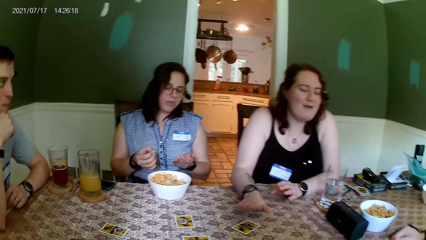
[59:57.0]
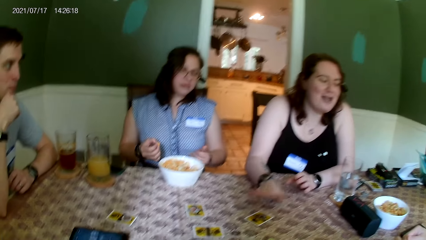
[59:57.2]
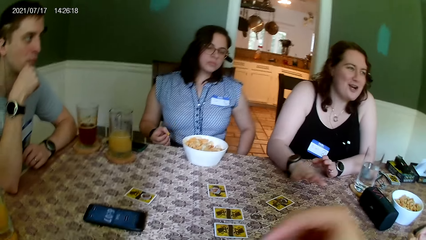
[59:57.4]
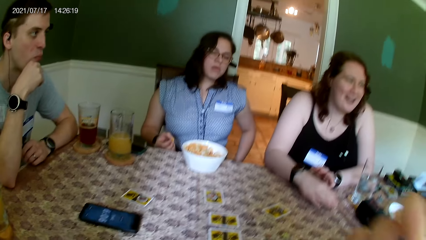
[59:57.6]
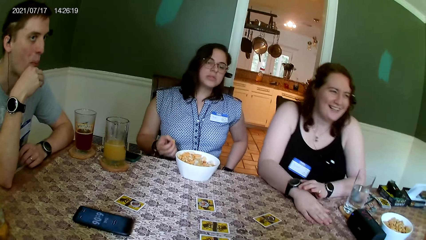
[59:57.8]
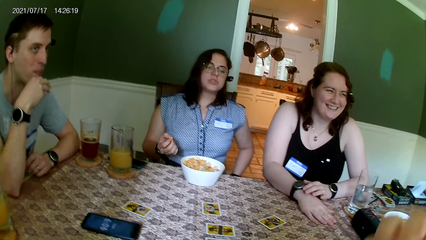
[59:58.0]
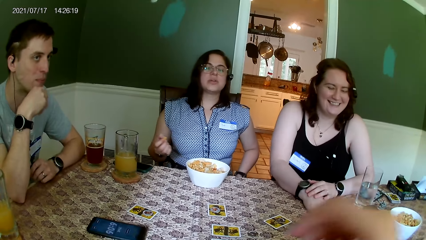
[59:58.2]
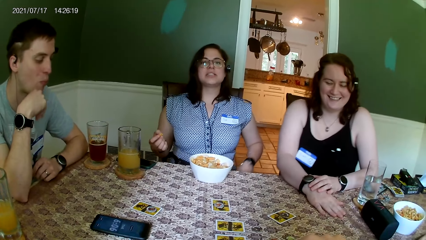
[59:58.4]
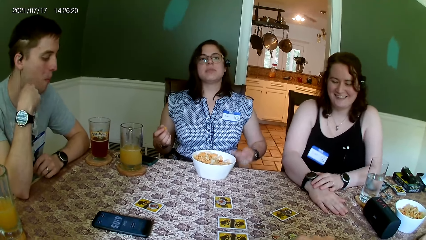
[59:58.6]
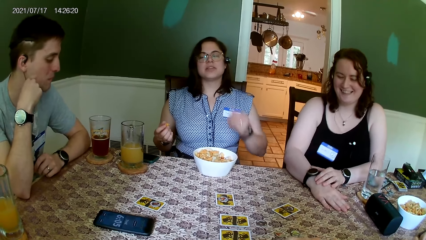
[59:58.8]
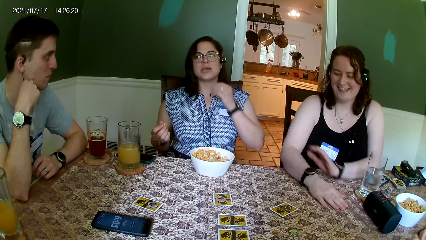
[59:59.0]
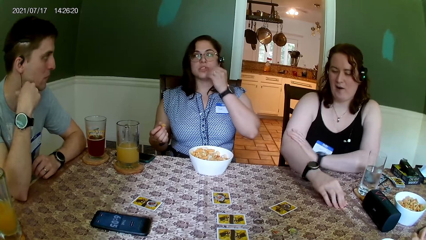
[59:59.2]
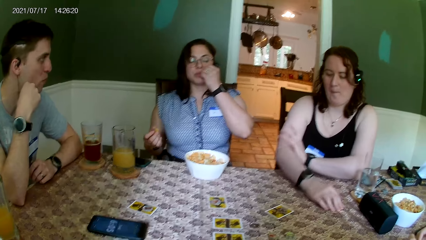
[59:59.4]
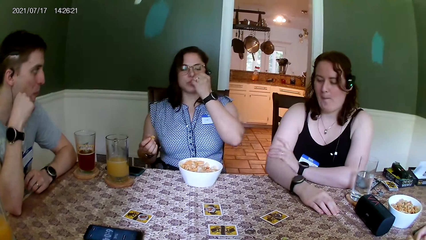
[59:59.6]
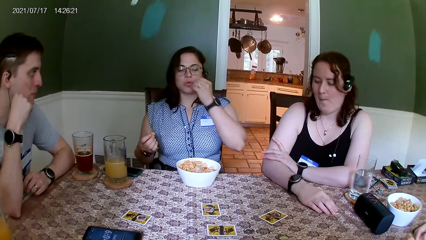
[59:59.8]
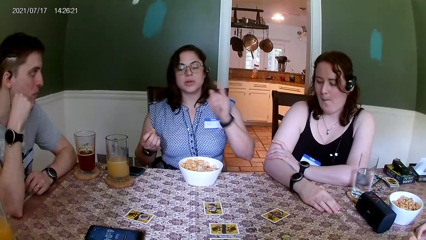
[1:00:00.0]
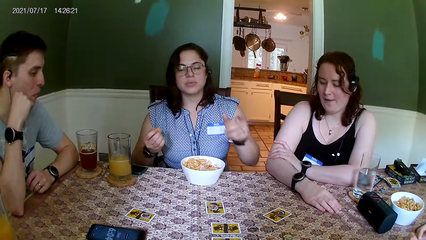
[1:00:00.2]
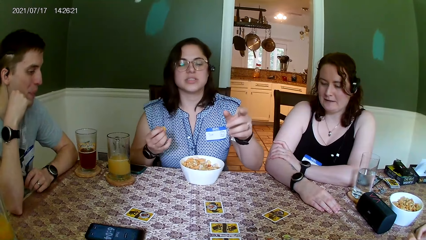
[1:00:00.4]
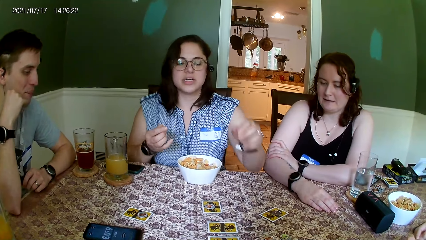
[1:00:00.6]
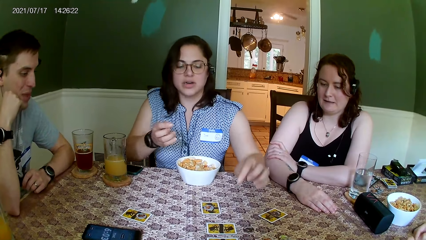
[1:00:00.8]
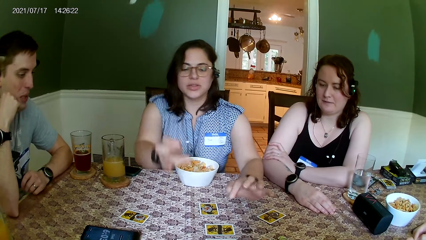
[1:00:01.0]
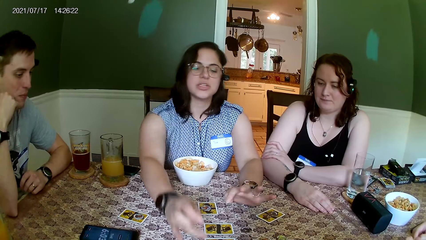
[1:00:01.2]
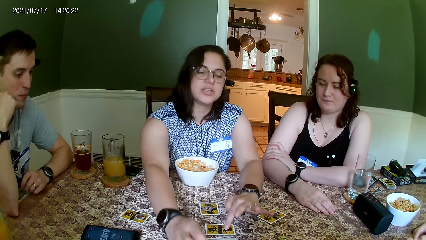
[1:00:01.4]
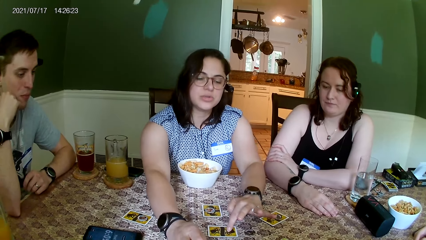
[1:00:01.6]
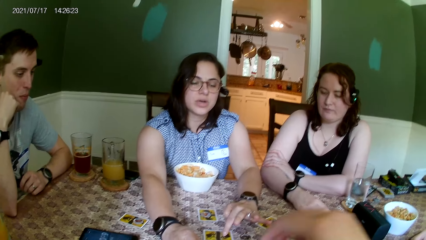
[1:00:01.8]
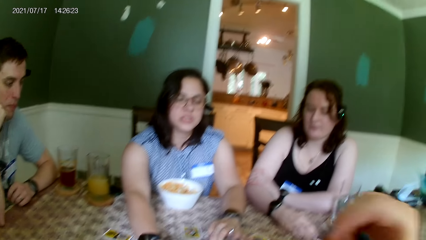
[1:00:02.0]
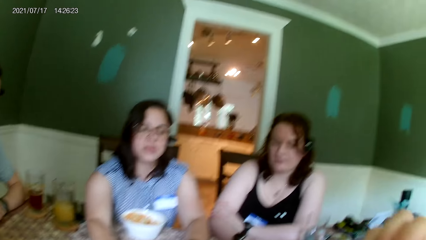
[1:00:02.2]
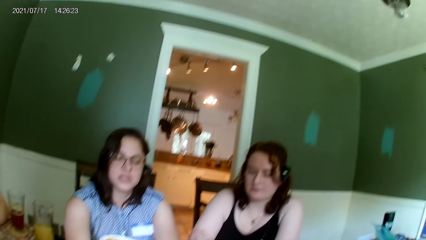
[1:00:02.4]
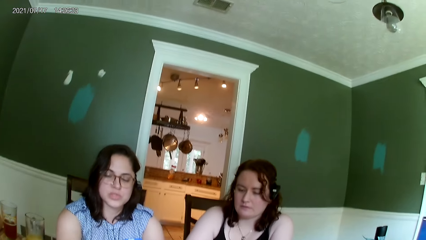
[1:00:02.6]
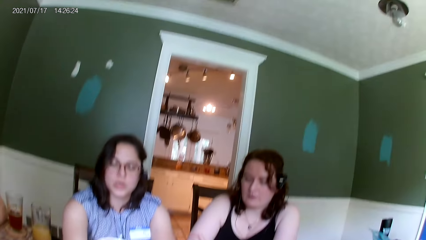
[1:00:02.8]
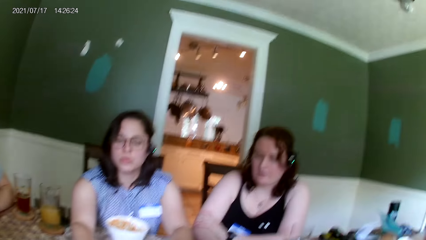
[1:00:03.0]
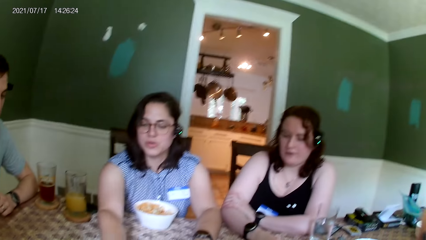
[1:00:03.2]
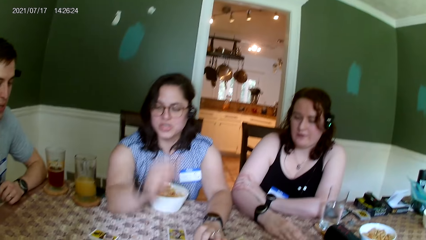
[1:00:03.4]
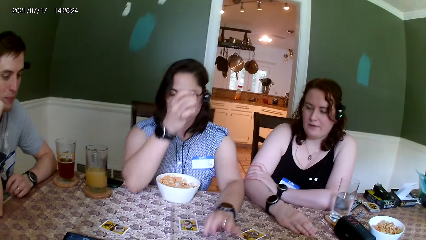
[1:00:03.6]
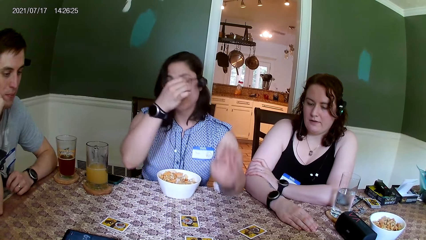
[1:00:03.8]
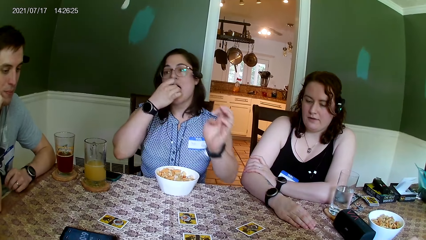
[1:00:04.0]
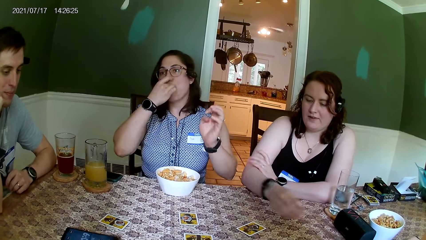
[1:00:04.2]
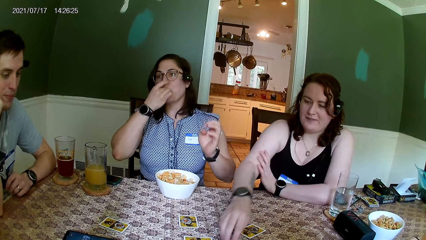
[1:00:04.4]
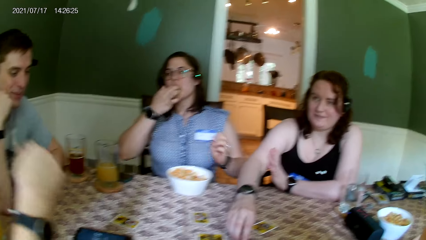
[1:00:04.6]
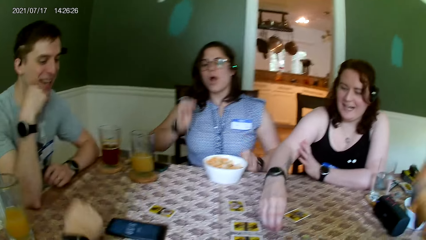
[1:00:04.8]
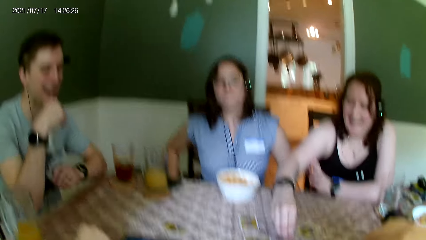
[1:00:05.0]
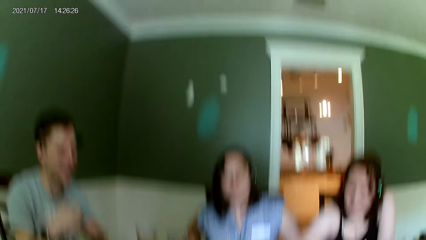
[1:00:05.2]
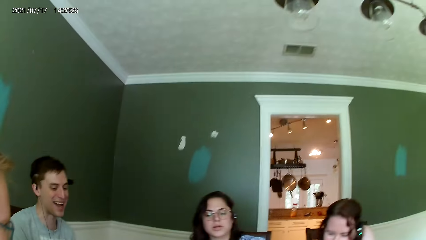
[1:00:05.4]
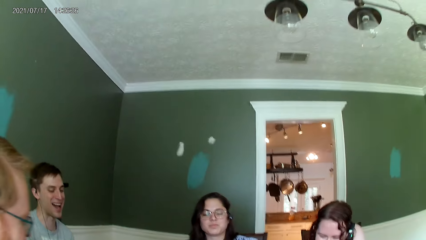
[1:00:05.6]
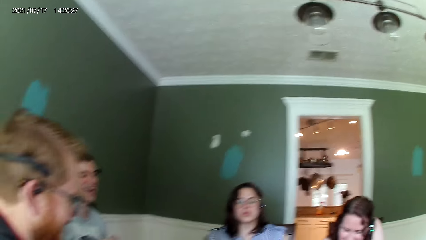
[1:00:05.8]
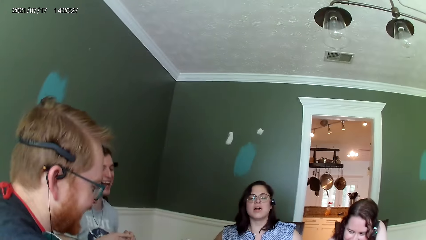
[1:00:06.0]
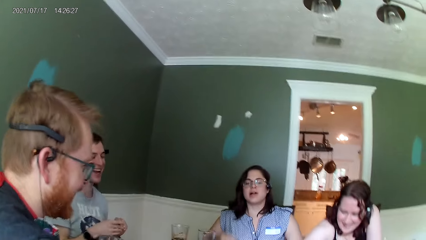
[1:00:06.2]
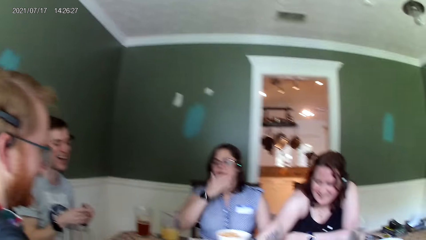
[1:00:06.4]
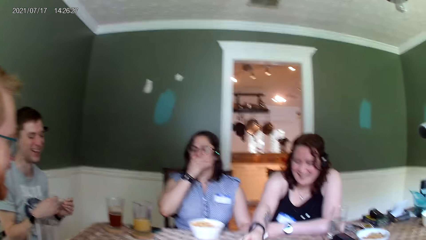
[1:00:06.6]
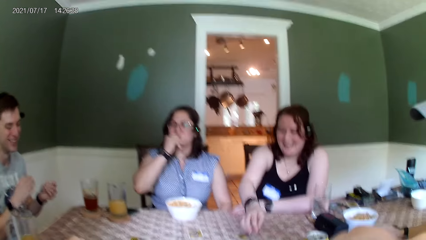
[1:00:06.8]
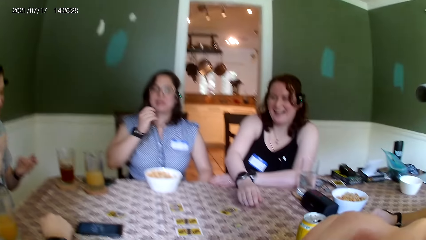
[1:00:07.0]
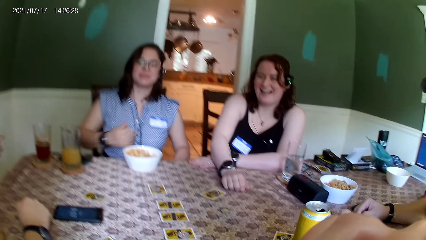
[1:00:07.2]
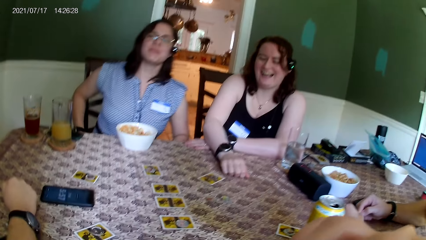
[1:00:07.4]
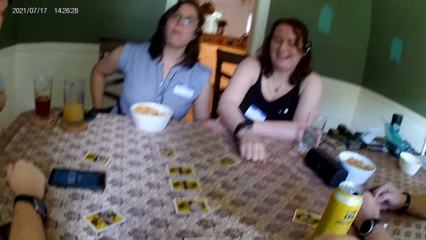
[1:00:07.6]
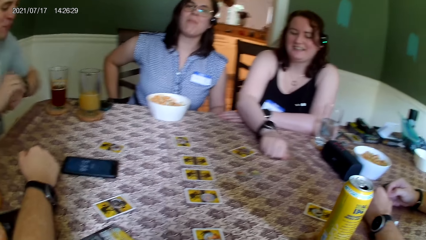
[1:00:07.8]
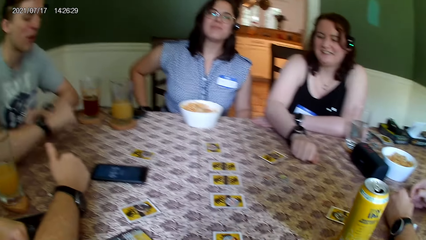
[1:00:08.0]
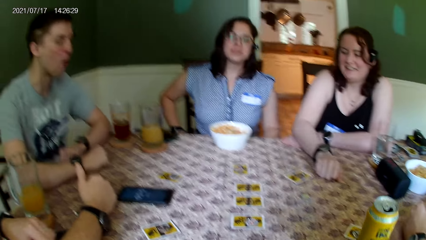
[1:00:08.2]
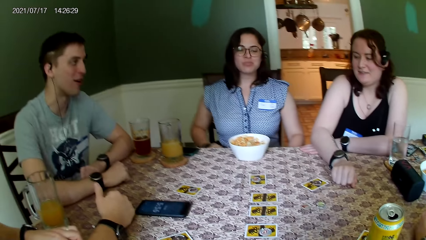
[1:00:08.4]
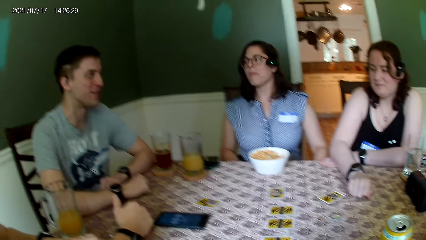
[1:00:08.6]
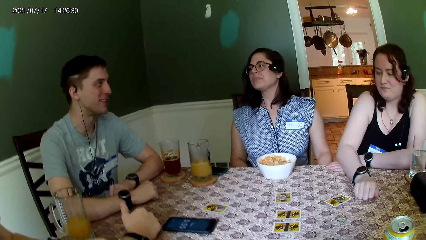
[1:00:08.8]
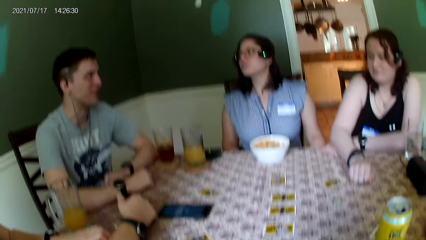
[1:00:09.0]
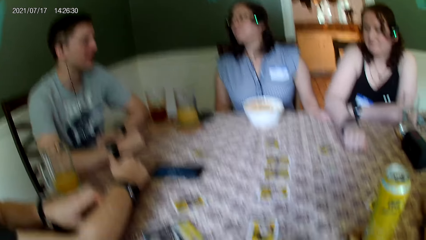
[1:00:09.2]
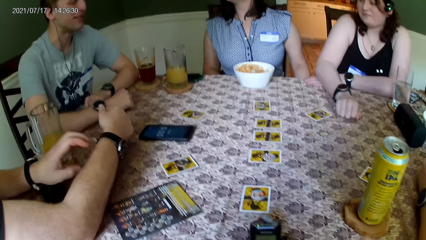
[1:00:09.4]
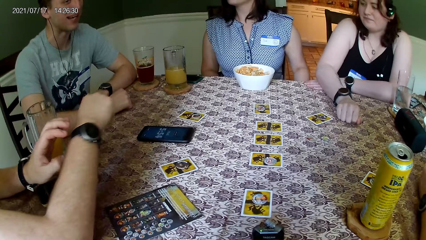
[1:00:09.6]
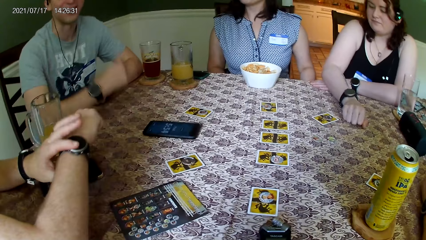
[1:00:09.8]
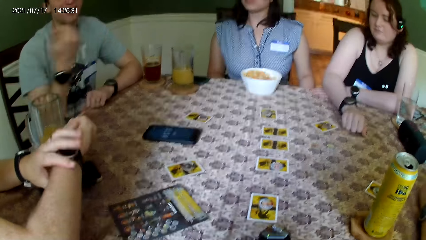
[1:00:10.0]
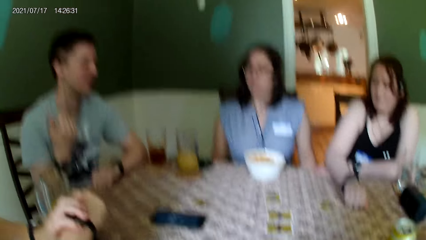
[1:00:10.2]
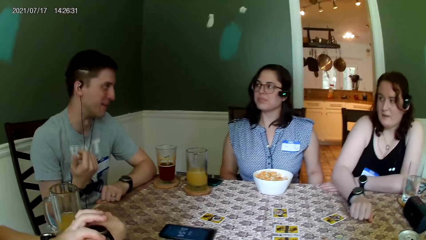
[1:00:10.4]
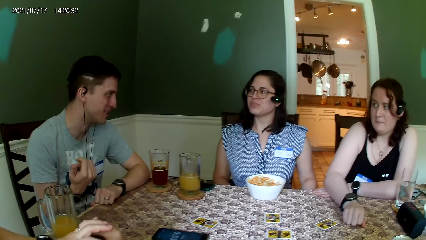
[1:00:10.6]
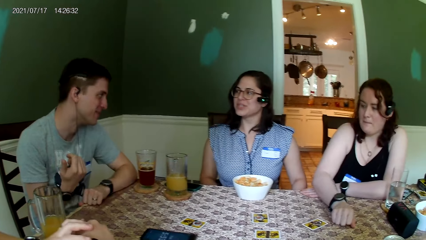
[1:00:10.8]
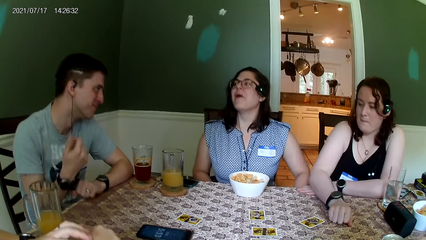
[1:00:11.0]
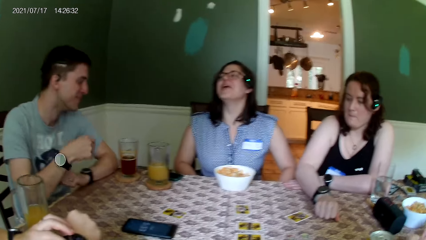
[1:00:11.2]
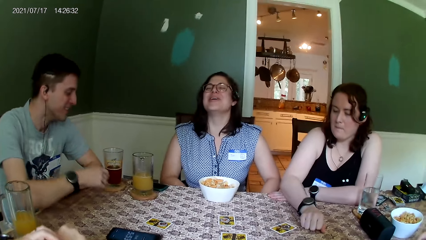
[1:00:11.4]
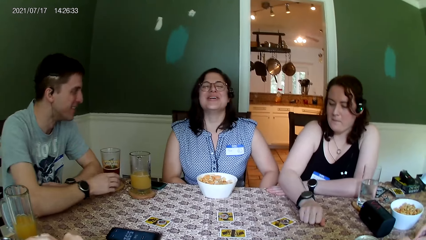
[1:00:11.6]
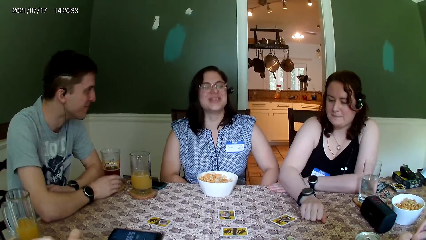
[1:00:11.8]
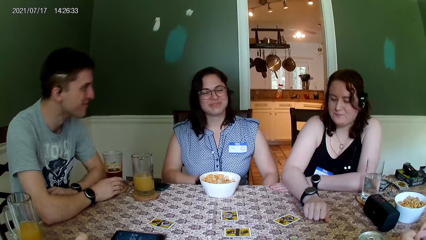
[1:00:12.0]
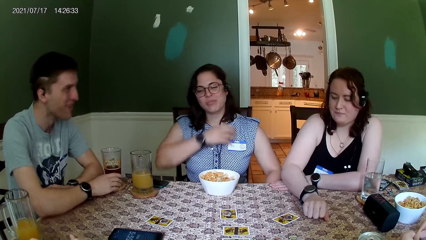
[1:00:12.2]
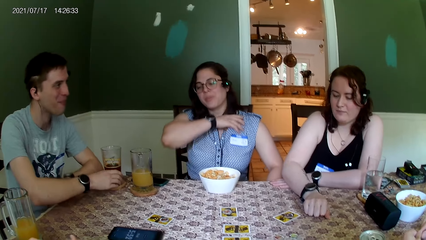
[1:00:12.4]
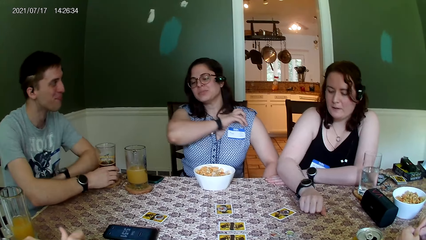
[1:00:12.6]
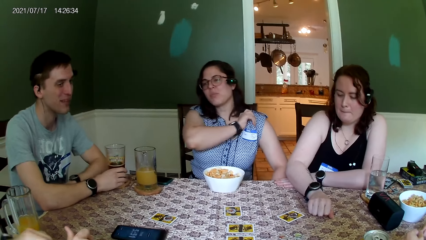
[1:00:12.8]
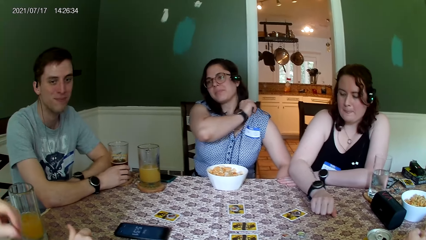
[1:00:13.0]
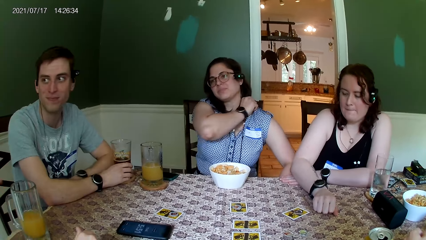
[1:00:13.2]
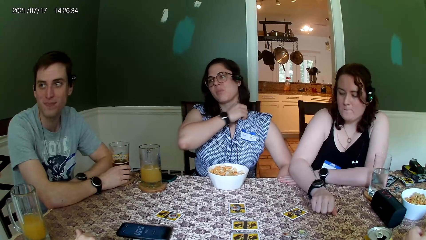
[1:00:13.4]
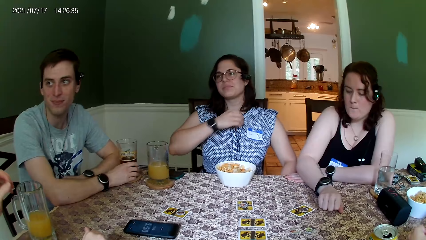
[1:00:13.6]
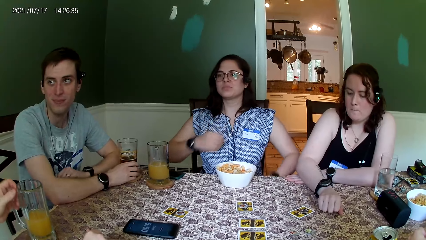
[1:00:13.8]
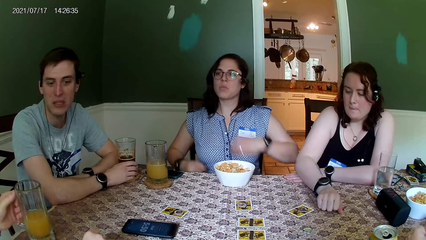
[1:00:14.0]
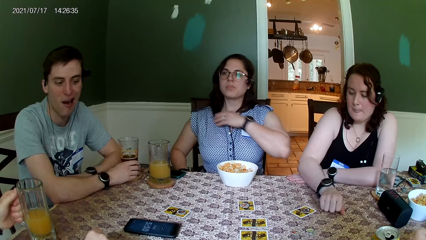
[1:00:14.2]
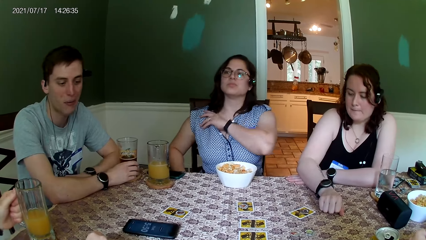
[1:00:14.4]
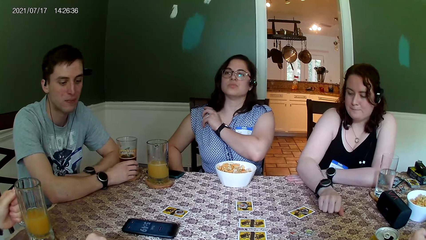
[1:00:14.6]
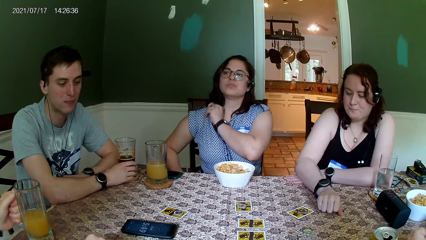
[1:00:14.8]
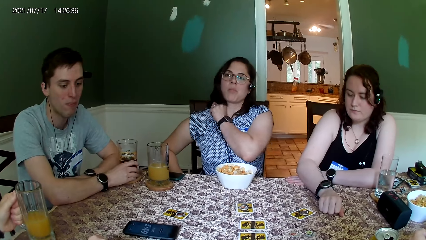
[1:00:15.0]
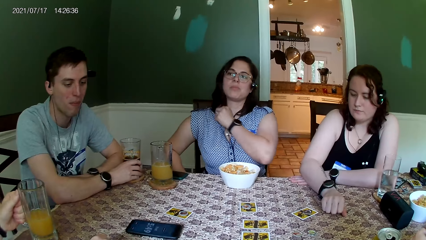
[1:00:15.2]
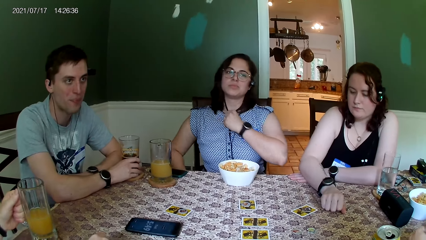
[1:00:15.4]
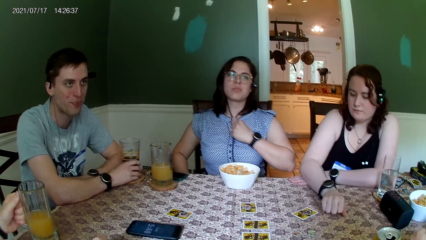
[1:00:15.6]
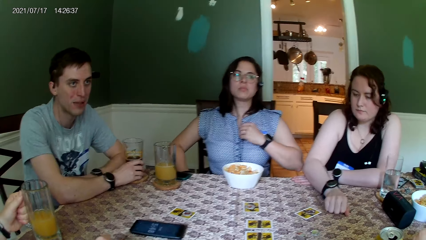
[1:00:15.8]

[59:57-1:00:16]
A woman moves the hand on the table. Another woman talks to the camera wearer. The other woman touches cards on the table with both hands and puts the hands on the table. The camera wearer eats the snack. The other woman eats a peanut with her right hand in her mouth. The first woman touches a coin on the table with her right hand and picks up the token. The camera wearer looks around the room. The other woman touches her face with her right hand. A man talks to the other woman. The man touches a watch in his right hand with his left hand. The other woman touches a shirt with her right hand. The other woman touches the shirt with her left hand.
